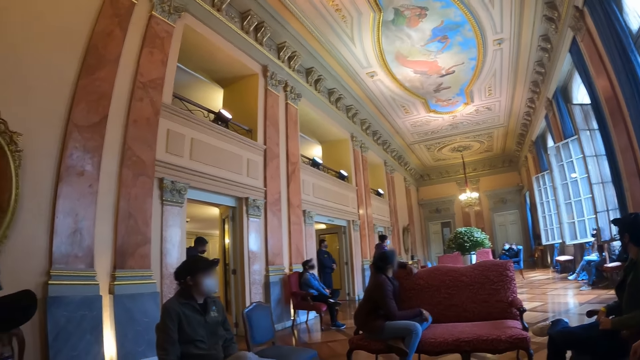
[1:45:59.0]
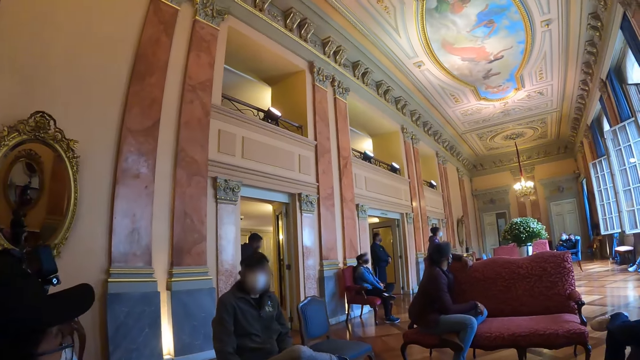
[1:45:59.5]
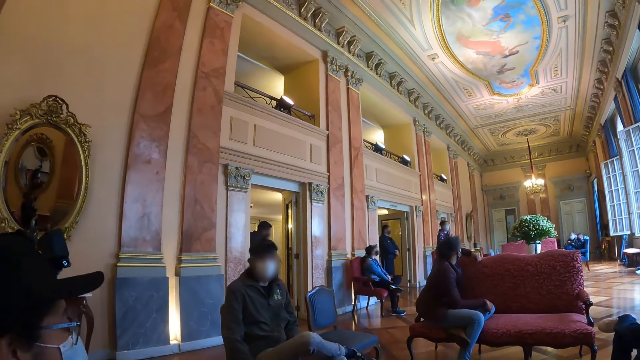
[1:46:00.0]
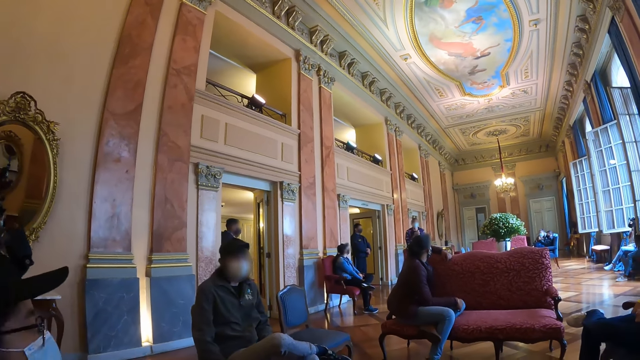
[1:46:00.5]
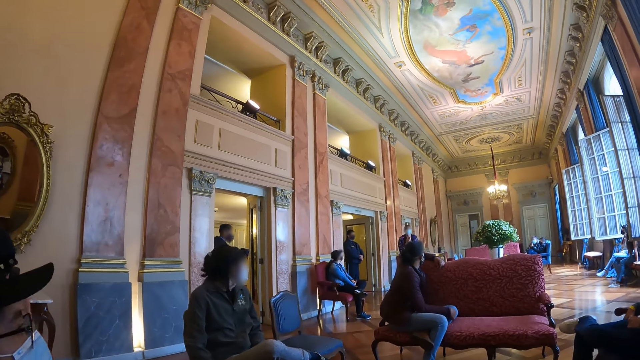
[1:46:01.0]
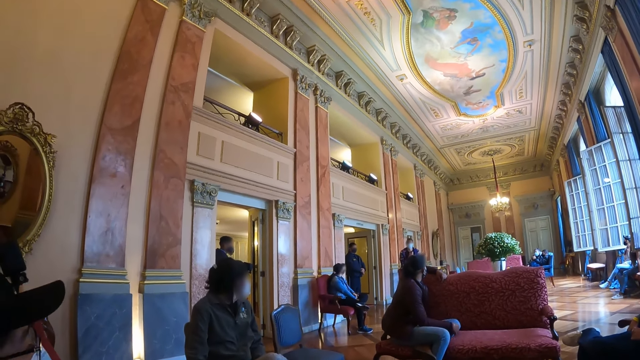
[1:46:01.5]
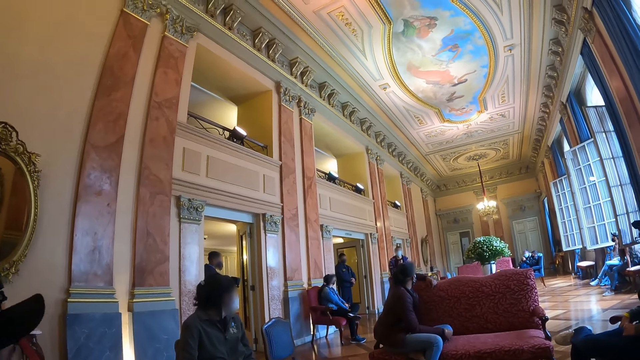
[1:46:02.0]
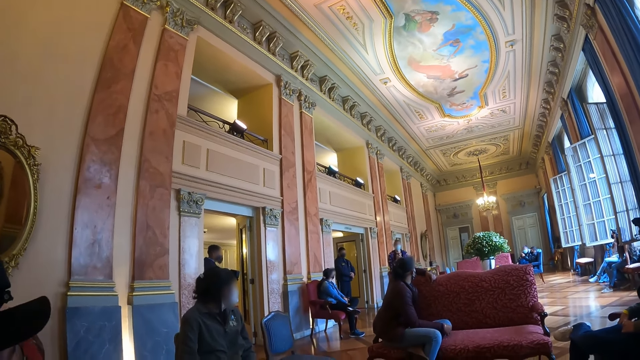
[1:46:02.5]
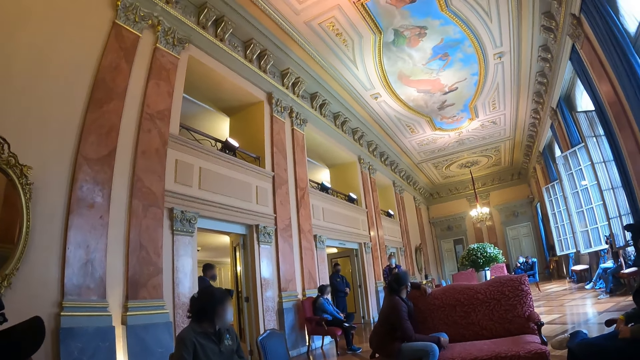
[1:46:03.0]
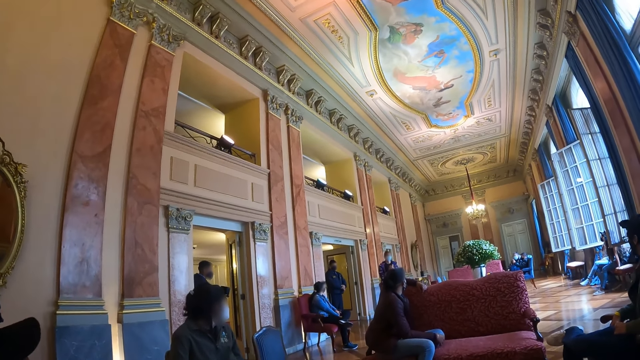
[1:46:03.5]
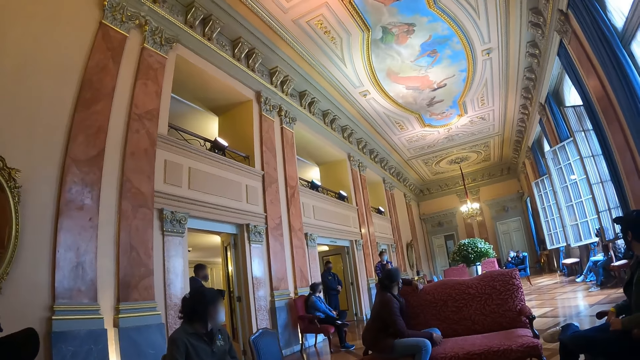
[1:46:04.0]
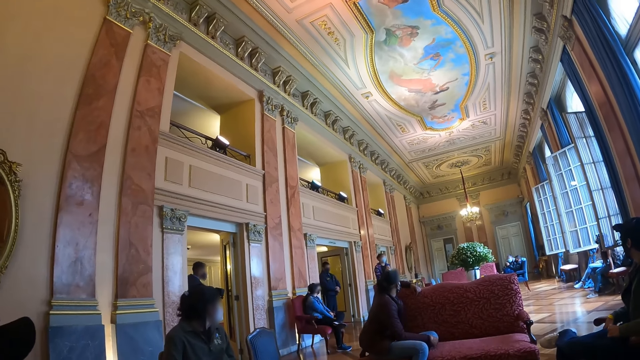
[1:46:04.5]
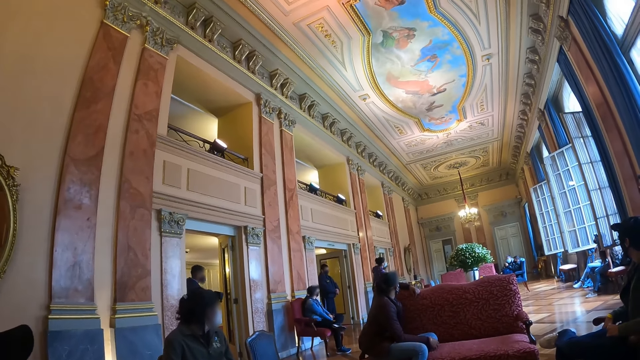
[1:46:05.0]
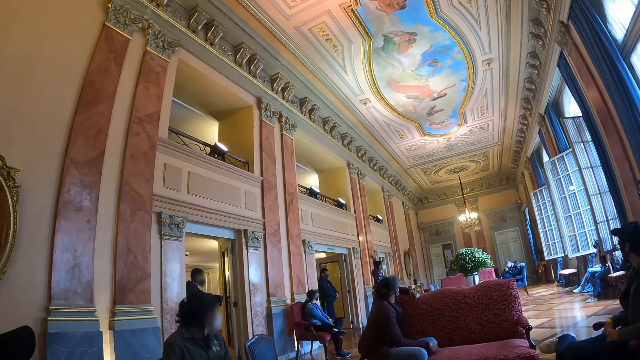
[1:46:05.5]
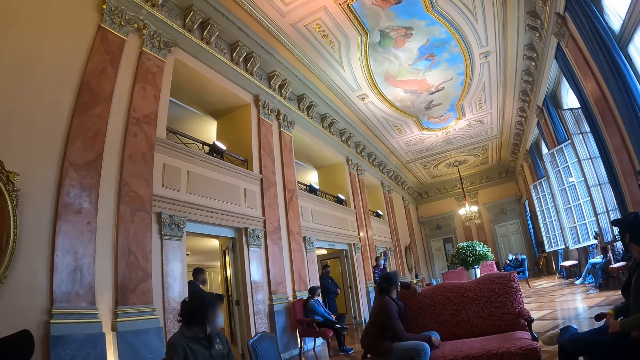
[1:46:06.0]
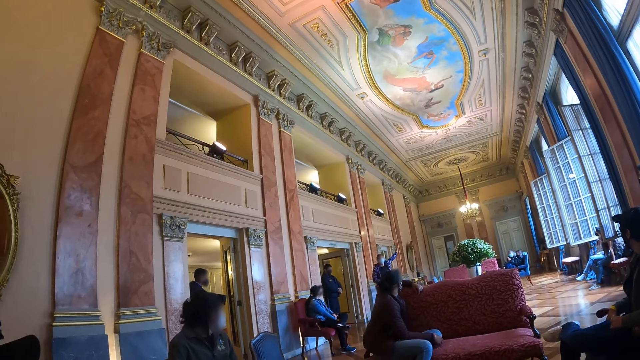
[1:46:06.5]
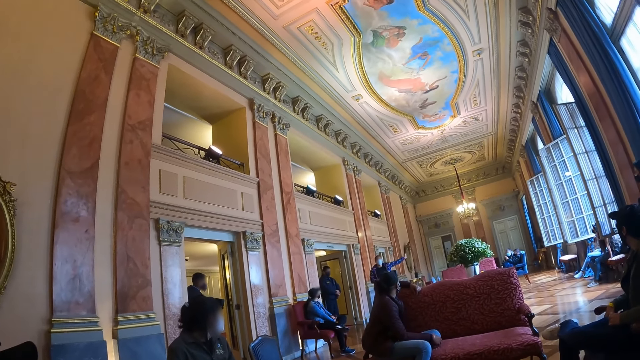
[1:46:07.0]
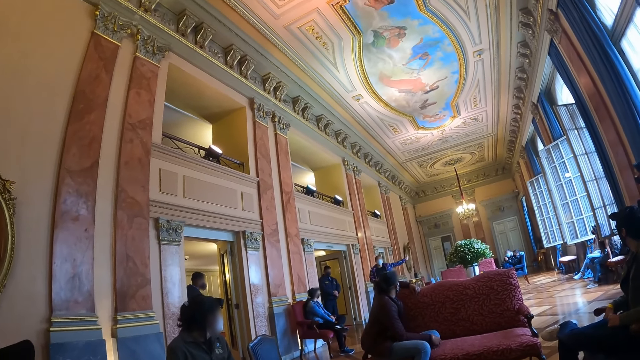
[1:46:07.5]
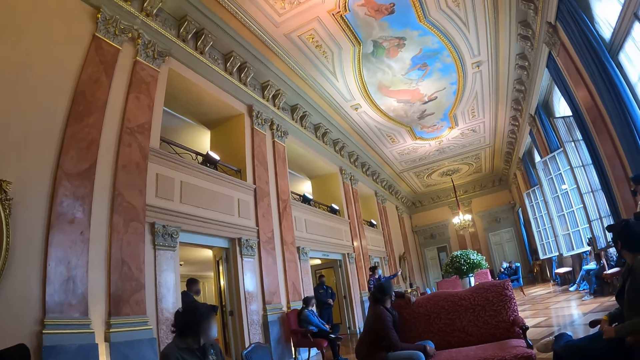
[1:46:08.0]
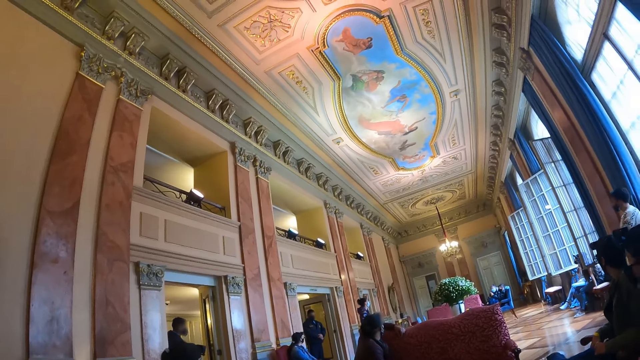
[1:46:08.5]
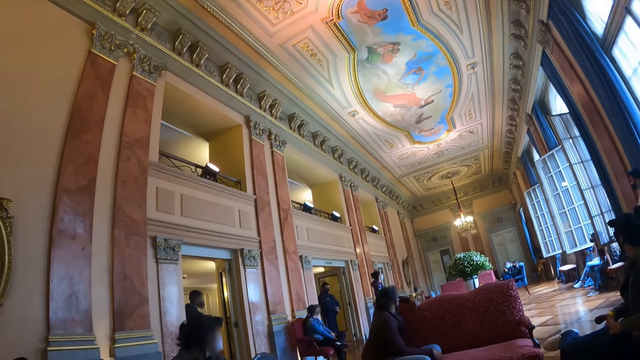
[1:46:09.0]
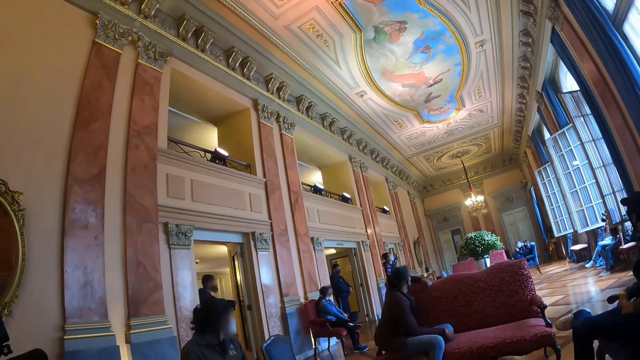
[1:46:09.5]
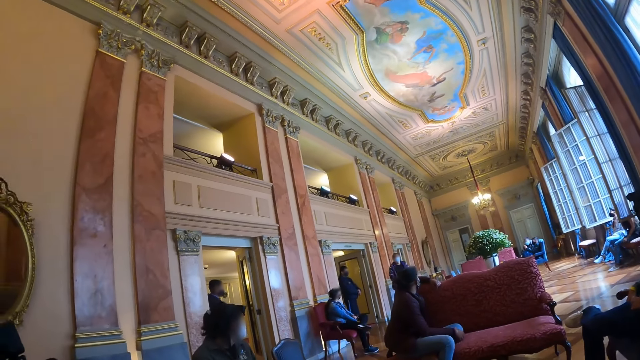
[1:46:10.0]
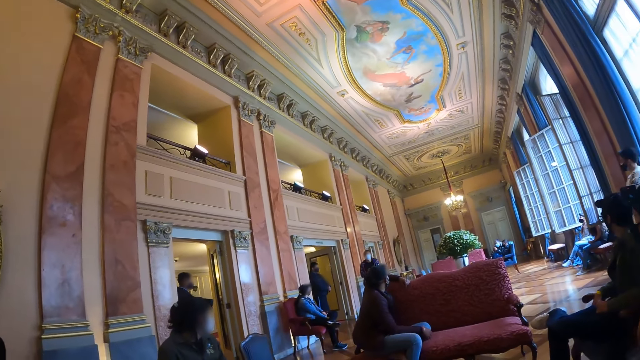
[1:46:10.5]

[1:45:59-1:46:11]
A man nods his head. A woman lifts up her left hand.

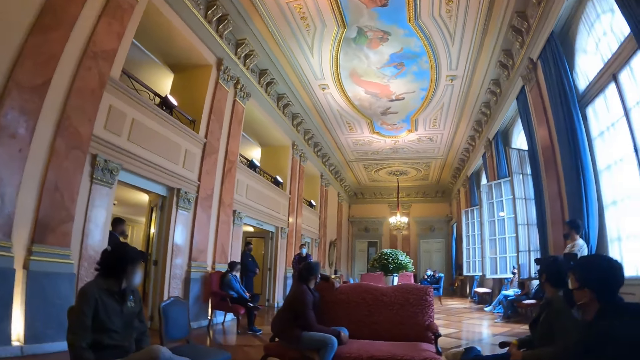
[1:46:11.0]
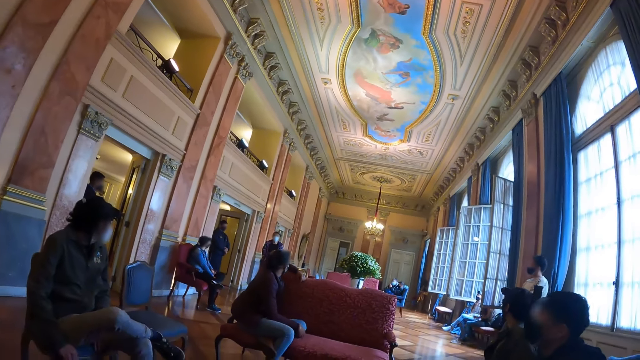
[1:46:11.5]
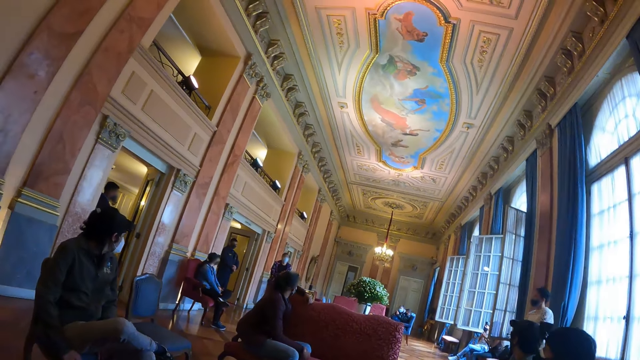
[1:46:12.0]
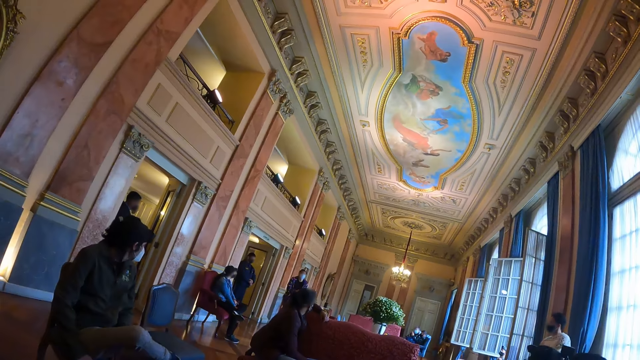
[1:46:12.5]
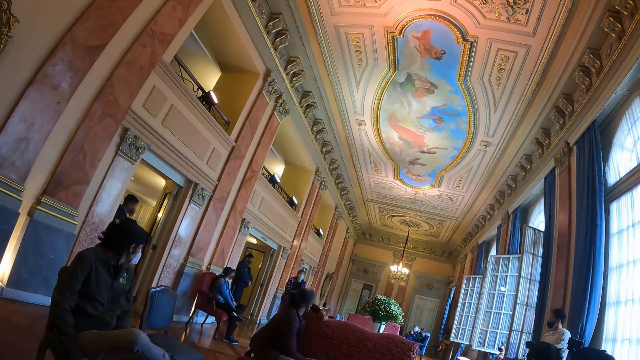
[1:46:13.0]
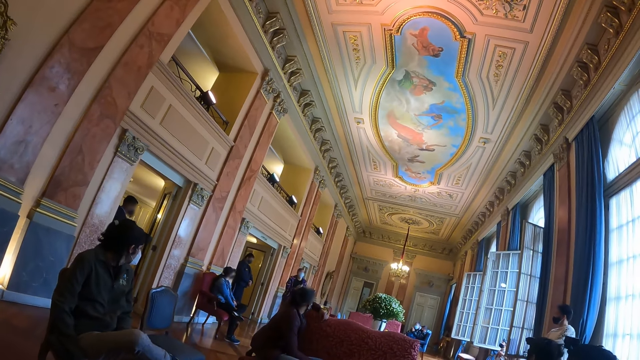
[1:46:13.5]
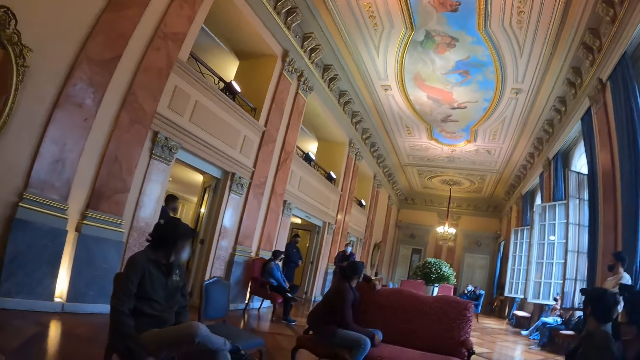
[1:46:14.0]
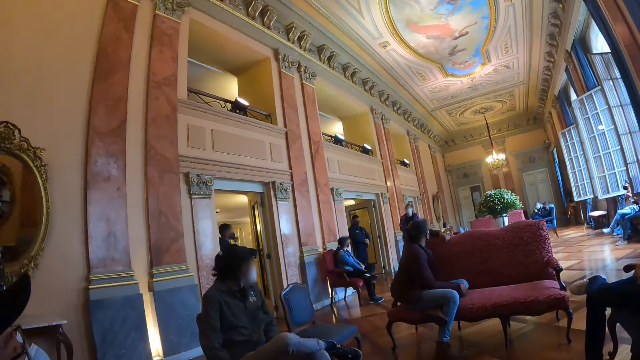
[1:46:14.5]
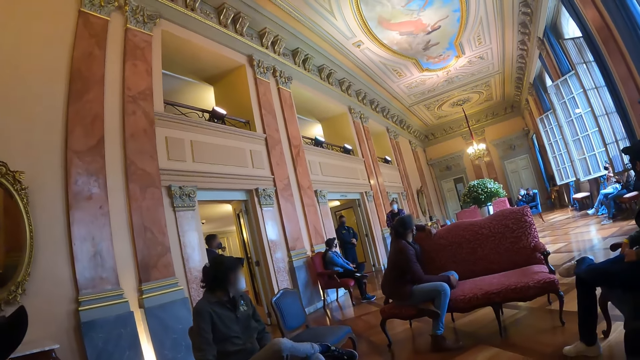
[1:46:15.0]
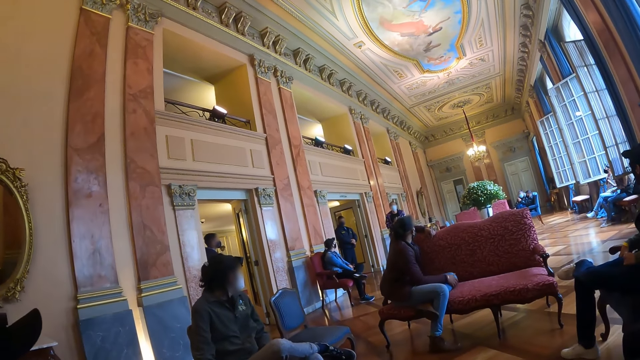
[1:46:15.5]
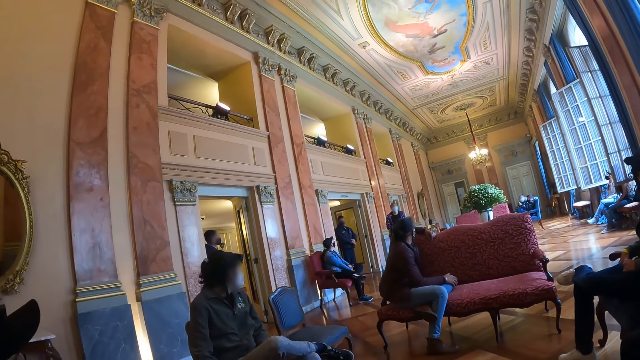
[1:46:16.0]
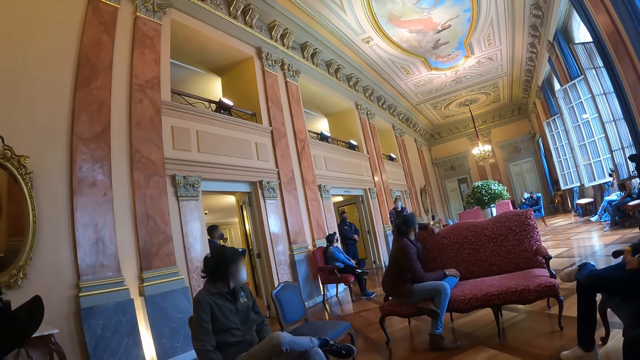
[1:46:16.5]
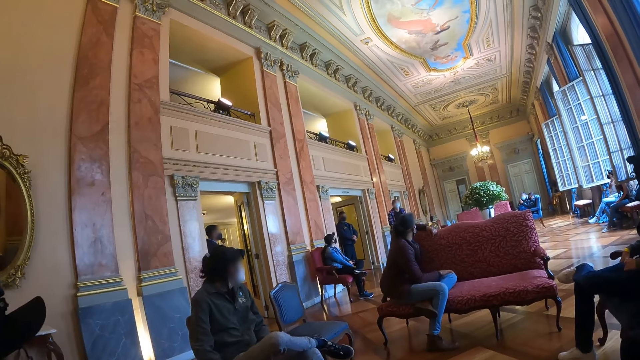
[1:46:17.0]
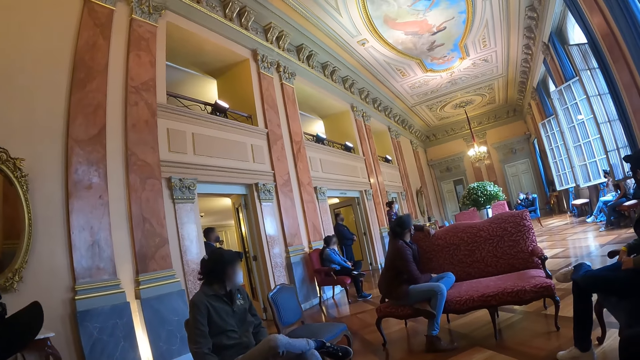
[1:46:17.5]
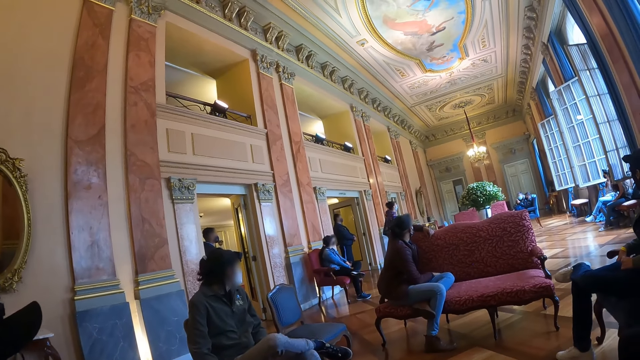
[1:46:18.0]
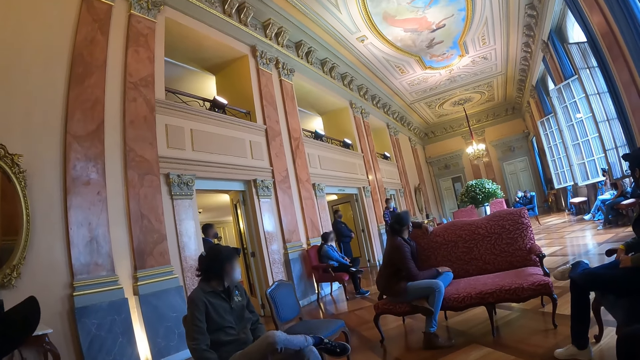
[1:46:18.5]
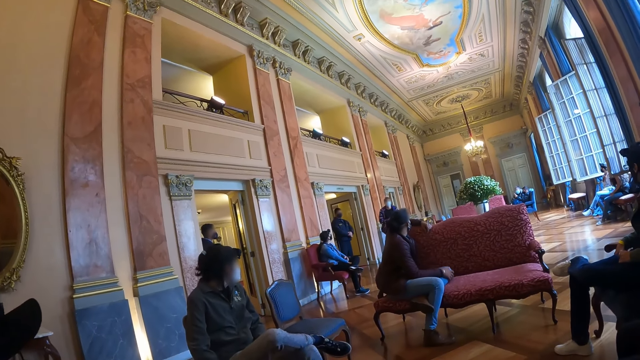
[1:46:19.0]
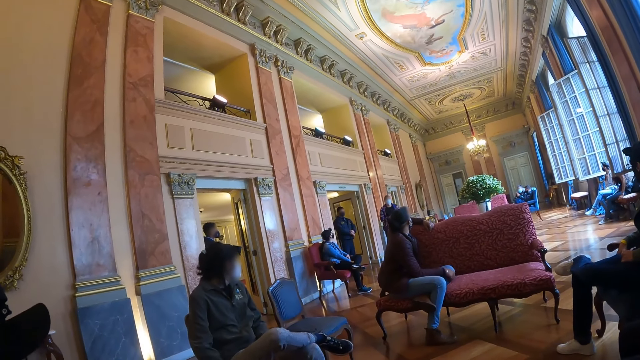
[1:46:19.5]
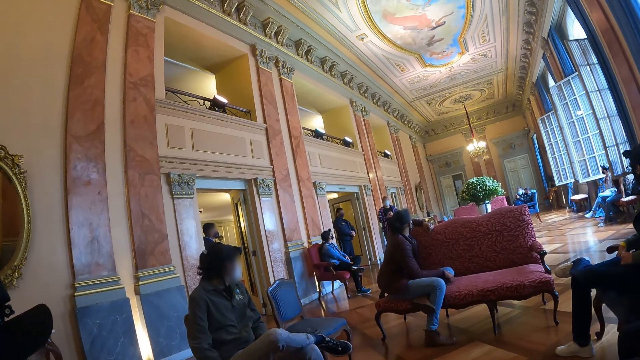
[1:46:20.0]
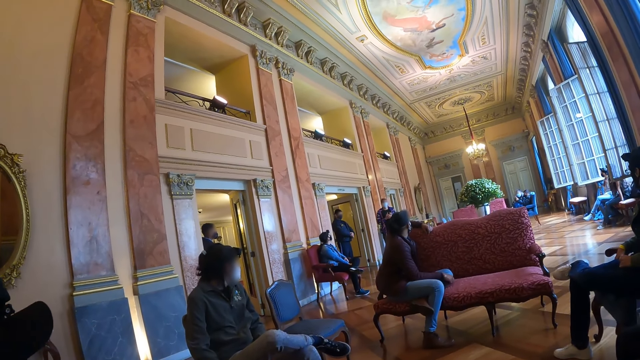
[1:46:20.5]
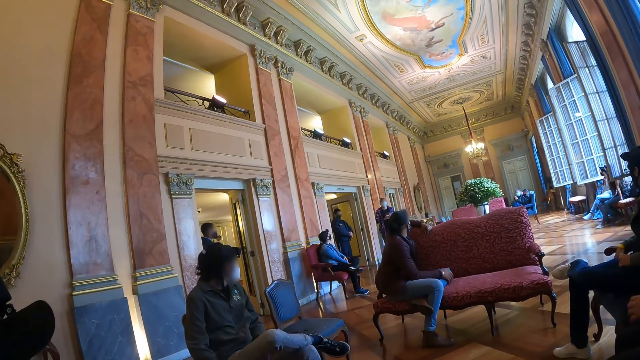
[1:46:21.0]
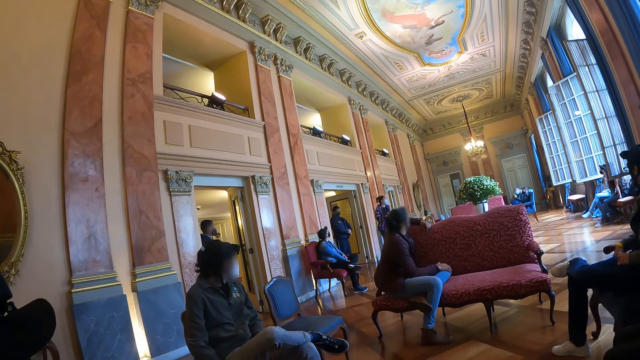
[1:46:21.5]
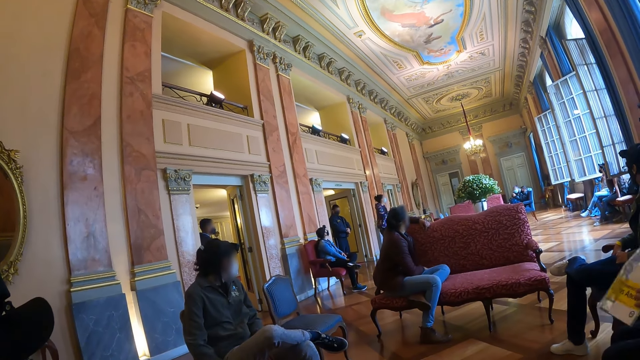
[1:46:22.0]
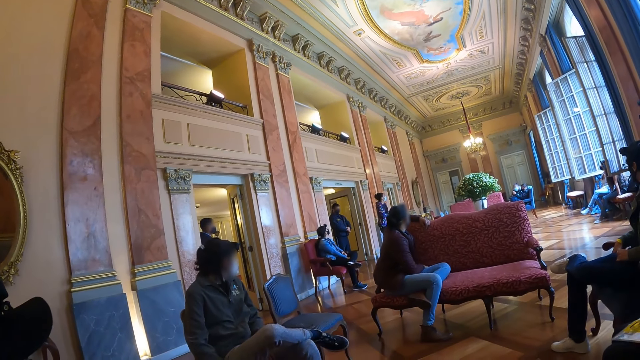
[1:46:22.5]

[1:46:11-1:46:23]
A woman interacts with people in a room.
